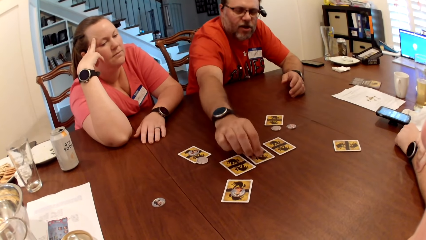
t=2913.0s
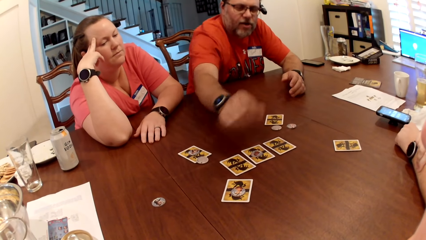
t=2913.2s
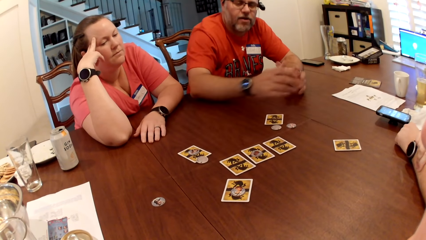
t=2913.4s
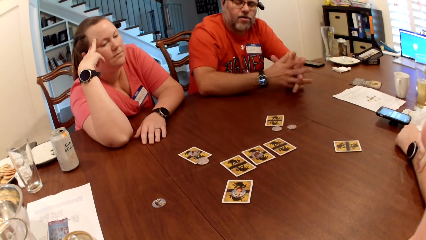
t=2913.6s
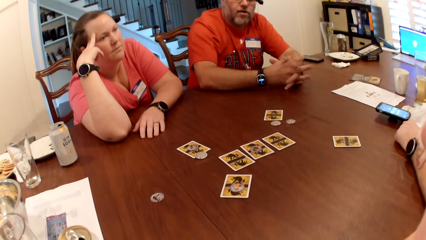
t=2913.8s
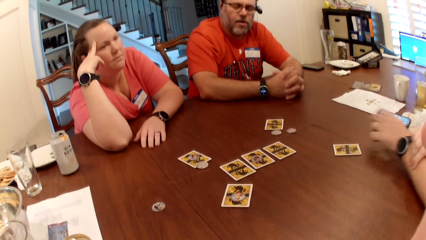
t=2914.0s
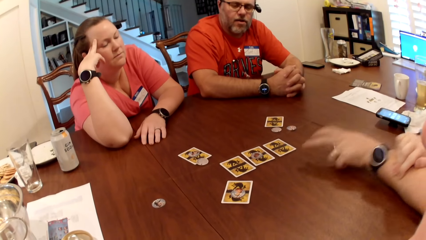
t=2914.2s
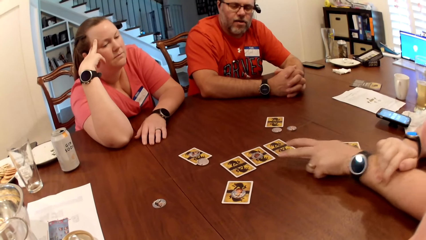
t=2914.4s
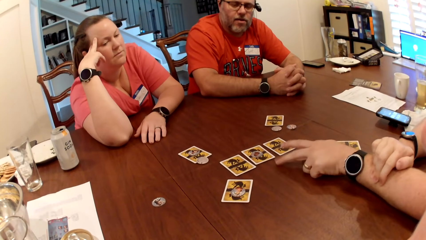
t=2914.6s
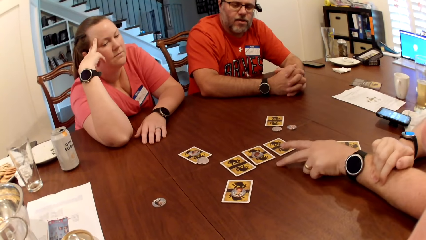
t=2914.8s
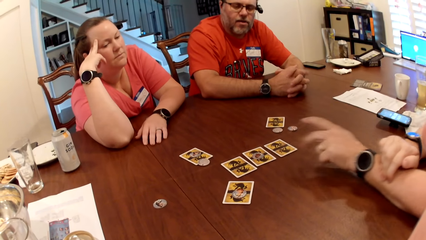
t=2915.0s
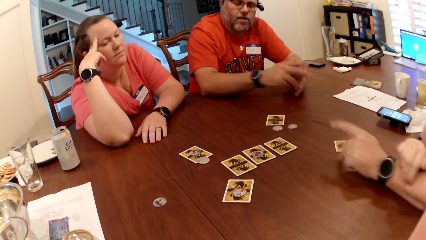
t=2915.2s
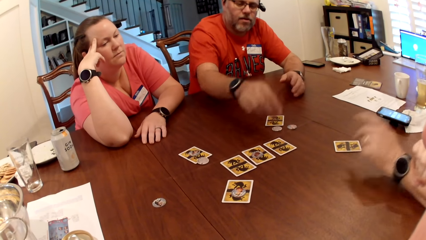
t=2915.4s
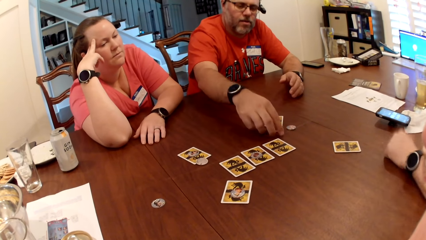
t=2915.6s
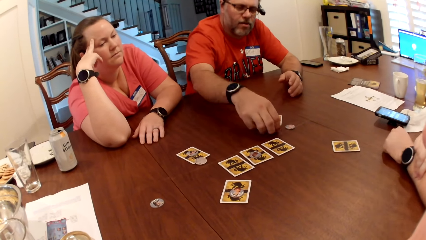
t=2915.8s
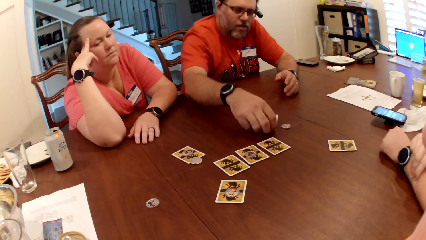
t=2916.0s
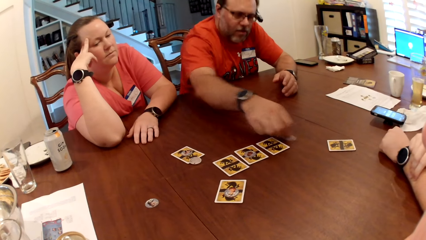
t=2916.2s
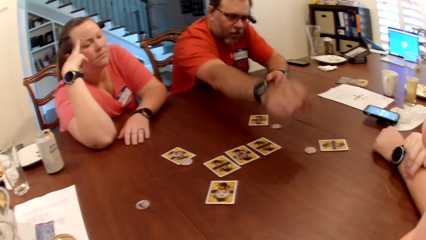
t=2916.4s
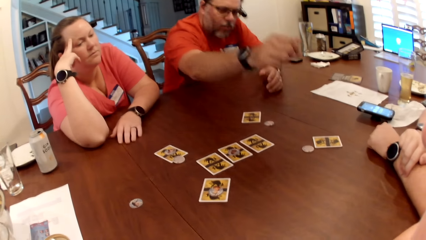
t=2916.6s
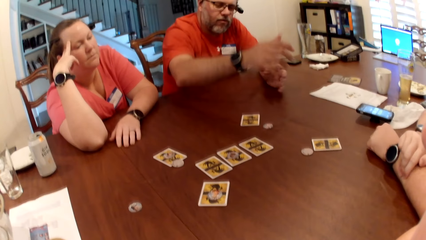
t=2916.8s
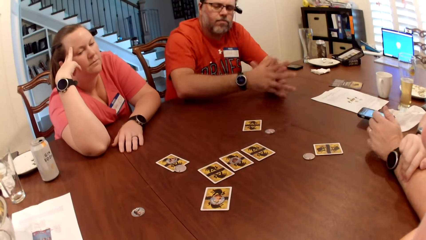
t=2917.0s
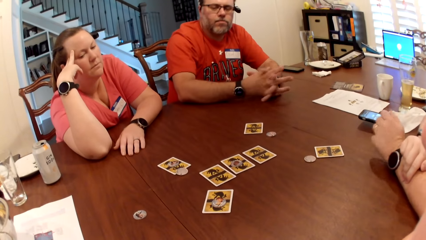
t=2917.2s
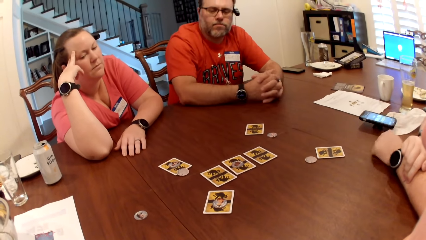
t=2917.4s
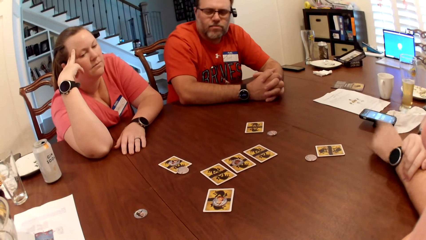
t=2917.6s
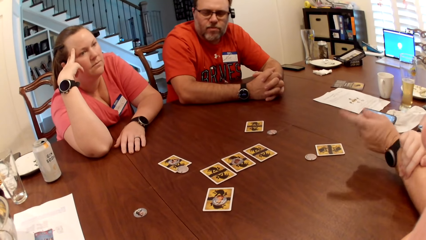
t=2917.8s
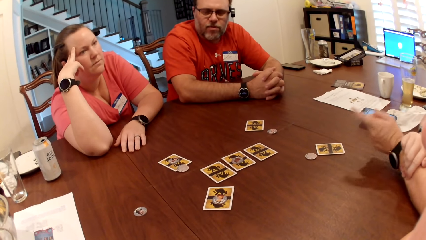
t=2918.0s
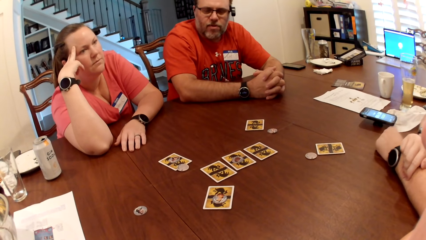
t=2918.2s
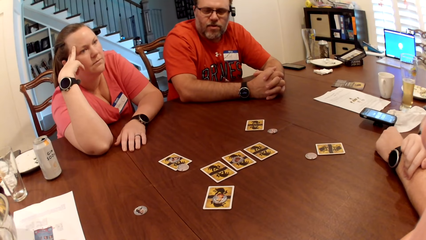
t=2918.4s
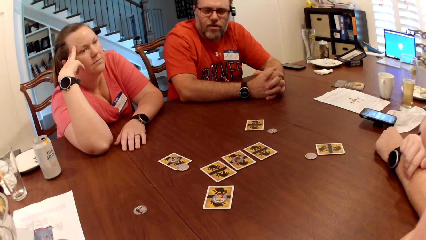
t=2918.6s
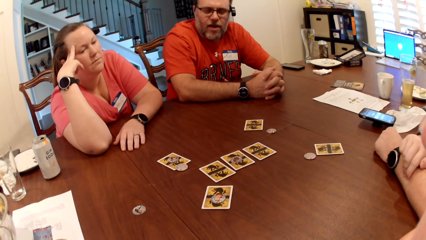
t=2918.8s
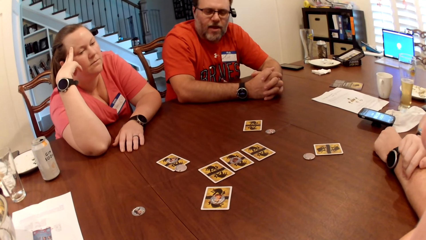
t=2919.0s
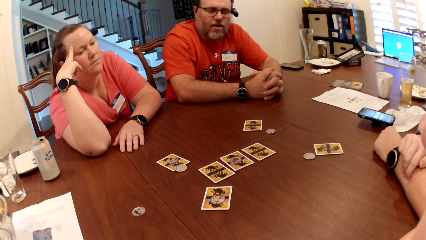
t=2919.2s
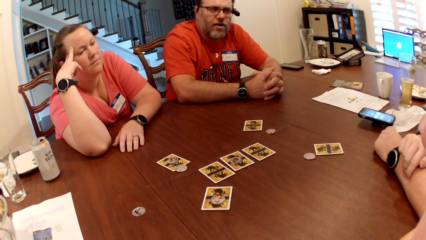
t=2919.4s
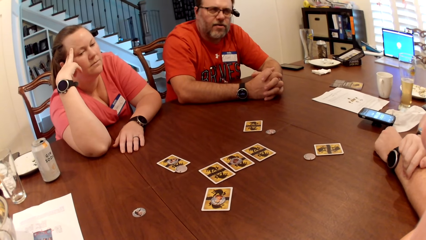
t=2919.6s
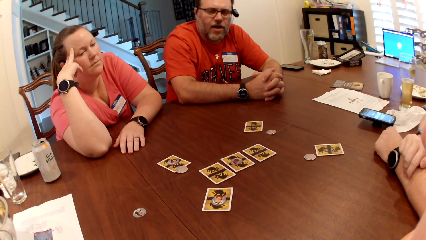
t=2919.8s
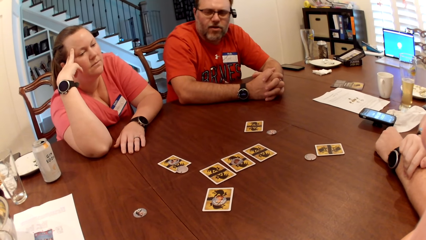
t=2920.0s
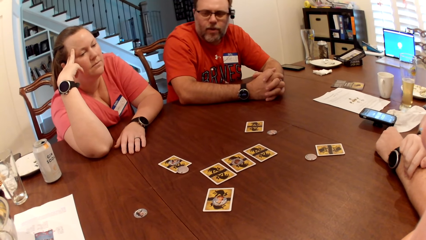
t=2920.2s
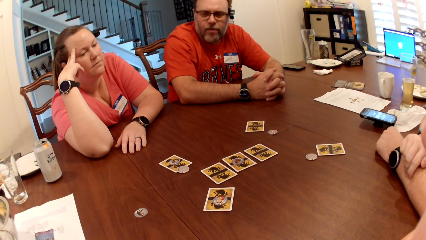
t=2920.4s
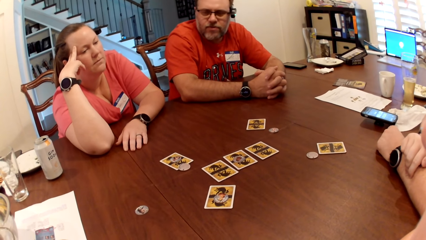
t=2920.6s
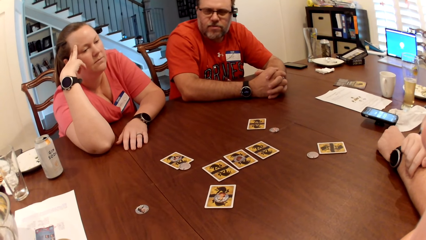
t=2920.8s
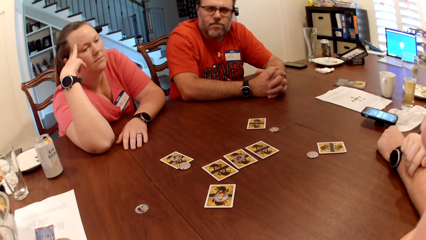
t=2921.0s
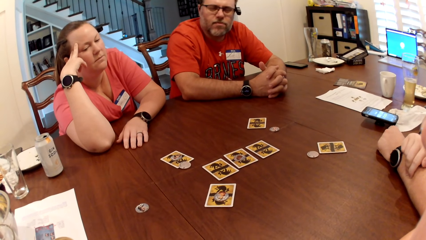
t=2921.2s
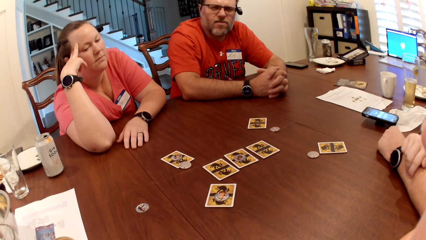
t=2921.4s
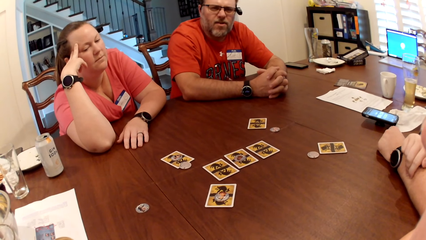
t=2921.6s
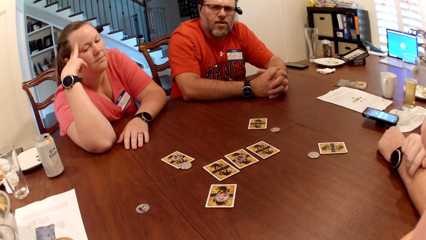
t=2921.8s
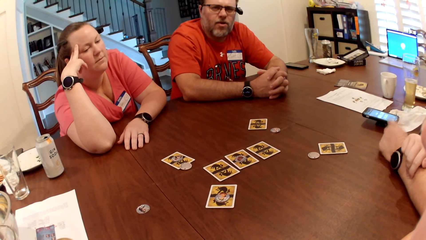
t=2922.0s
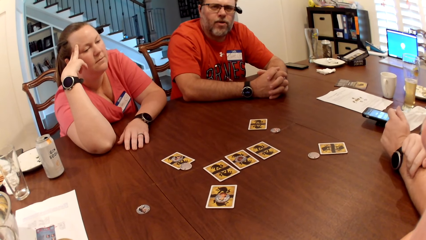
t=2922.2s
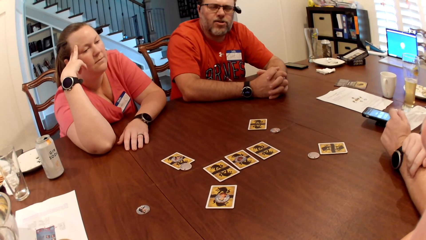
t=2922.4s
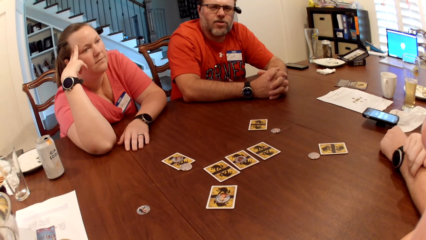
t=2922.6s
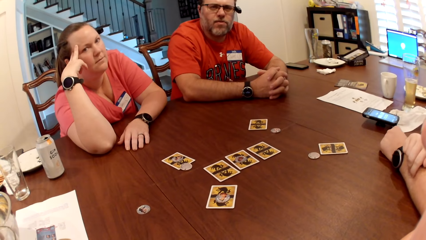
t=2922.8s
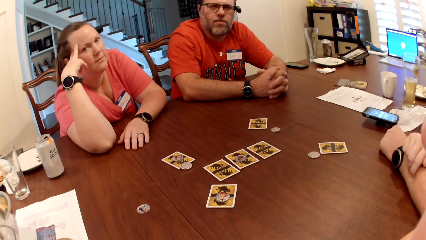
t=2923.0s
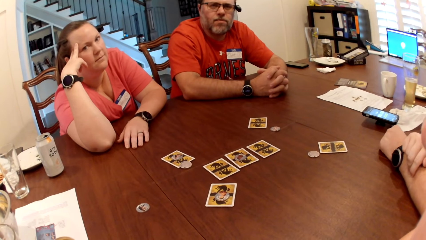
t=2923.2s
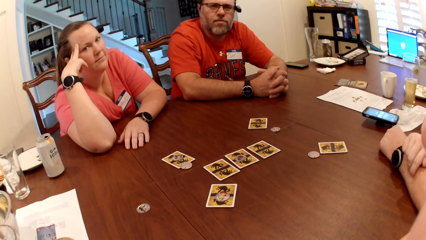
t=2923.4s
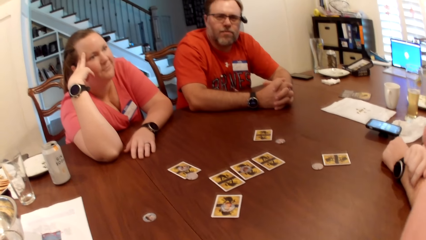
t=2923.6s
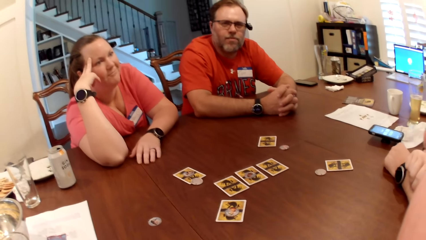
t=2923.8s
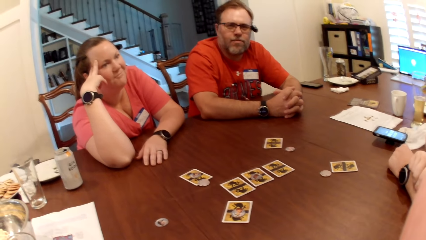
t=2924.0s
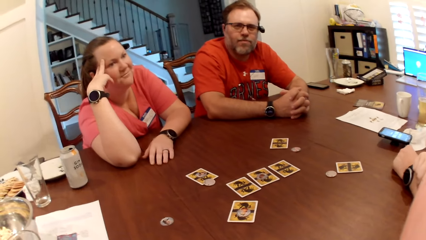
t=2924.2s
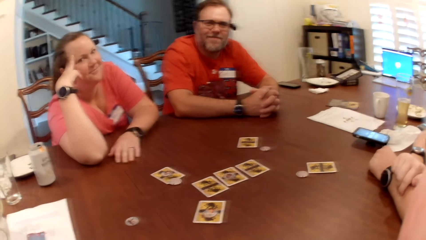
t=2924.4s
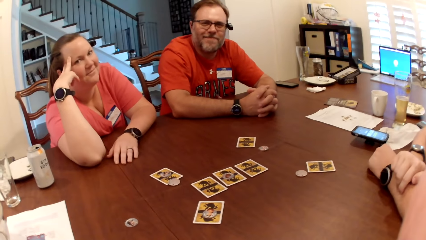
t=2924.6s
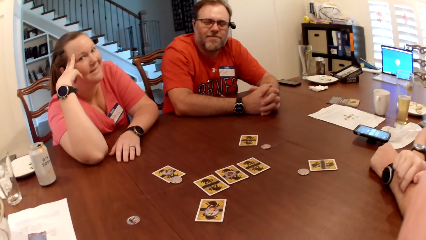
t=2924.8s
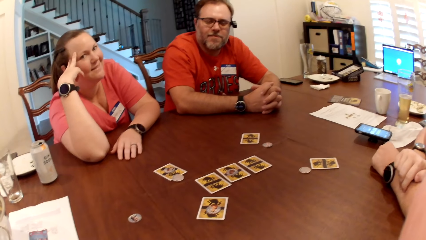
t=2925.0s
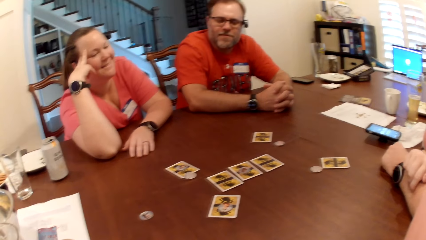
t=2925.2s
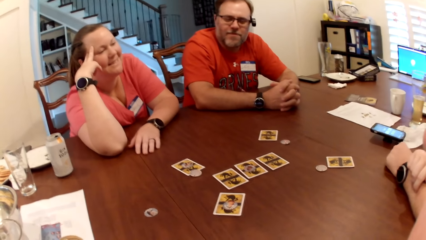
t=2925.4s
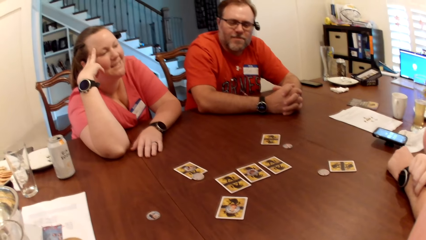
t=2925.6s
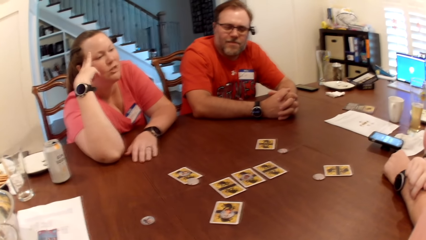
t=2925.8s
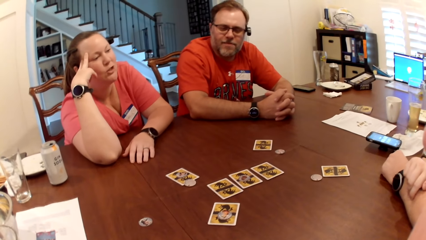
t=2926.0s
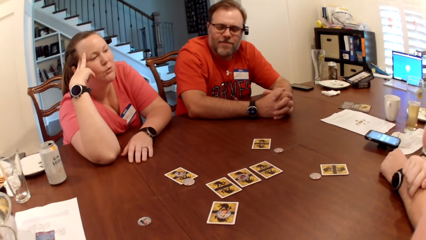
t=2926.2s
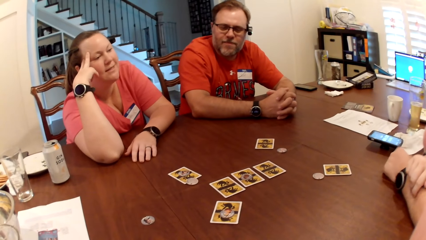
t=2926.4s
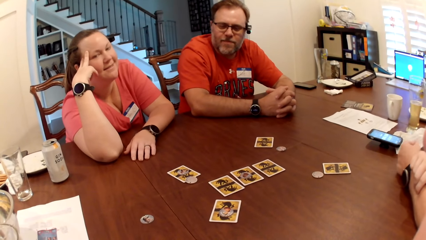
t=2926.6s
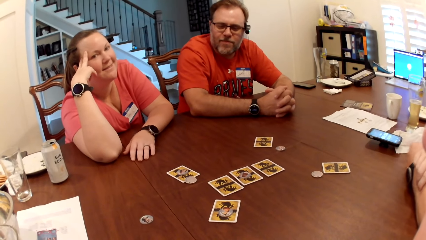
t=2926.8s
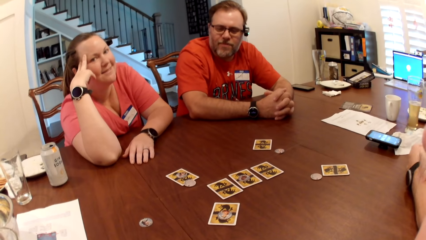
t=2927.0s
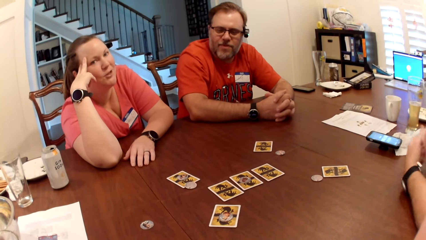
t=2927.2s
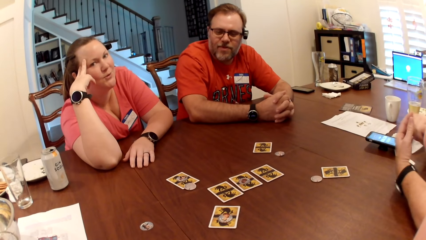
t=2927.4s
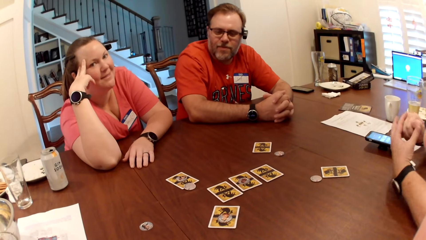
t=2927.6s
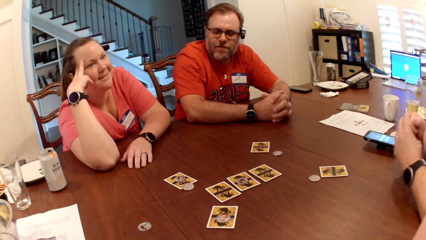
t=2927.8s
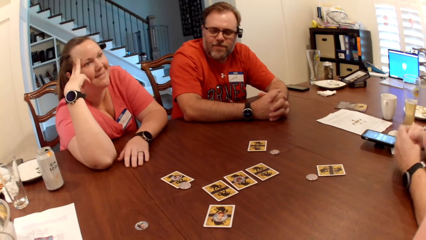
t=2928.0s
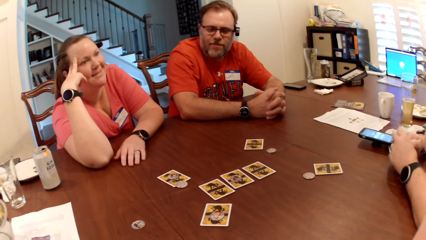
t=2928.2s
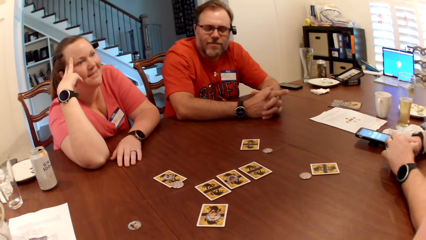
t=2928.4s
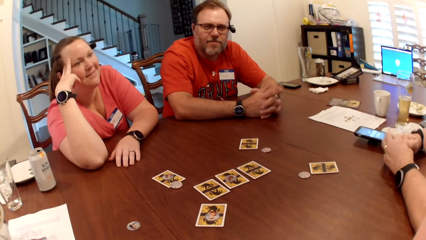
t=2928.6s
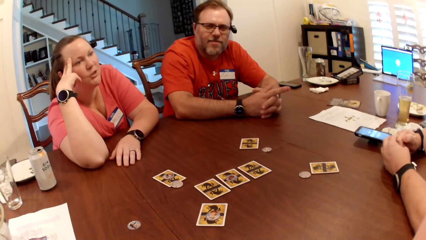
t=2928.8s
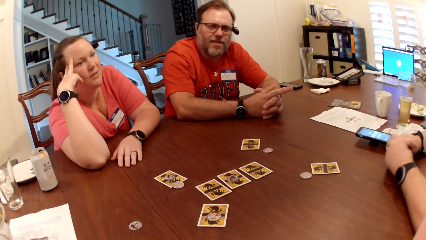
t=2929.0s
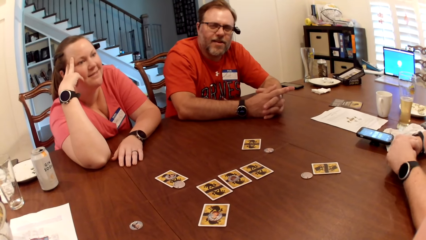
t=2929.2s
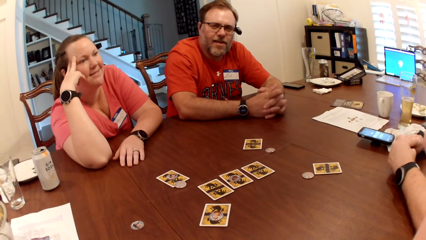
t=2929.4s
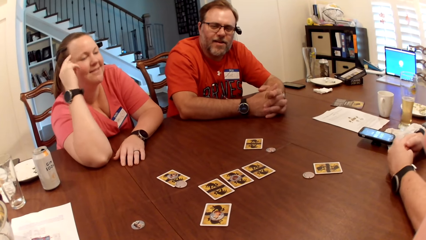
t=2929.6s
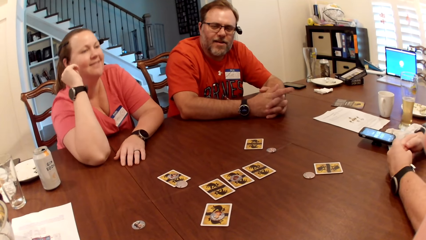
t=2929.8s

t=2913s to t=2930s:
The camera wearer moves a coin on the table. A man drops the chip on the card on the table with his right hand. Another man points to the cards on the table with his left hand. The first man moves a chip on the table with his right hand. The first man interacts with the other man.
